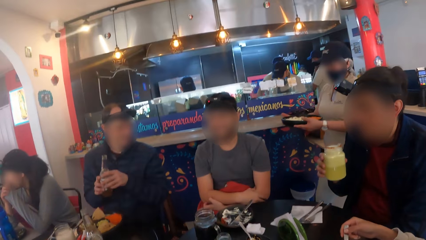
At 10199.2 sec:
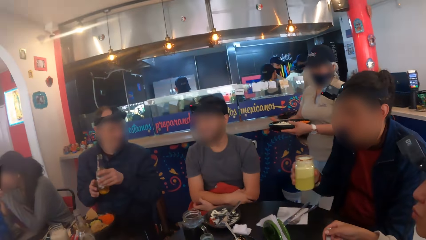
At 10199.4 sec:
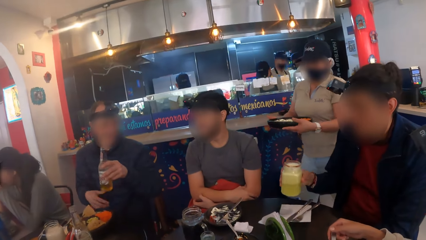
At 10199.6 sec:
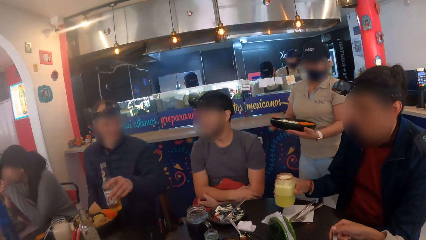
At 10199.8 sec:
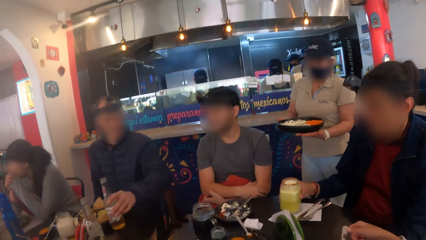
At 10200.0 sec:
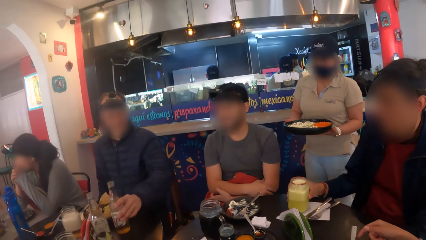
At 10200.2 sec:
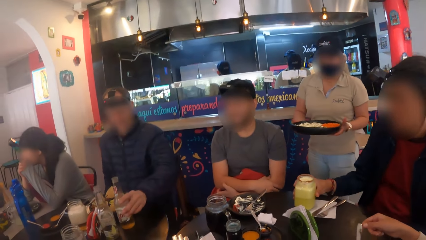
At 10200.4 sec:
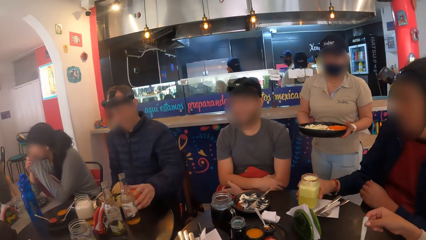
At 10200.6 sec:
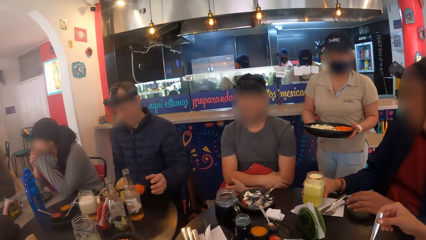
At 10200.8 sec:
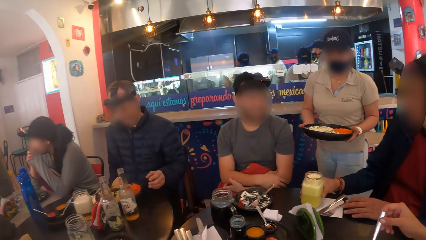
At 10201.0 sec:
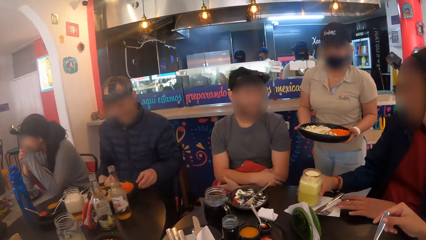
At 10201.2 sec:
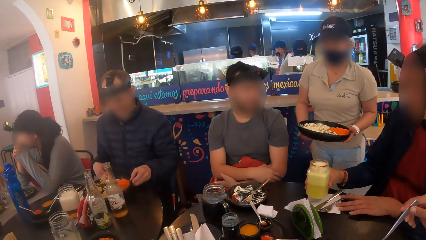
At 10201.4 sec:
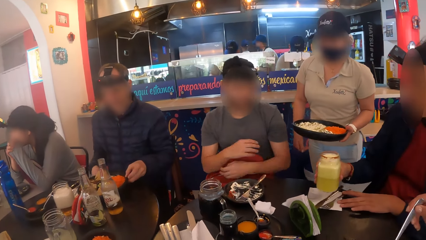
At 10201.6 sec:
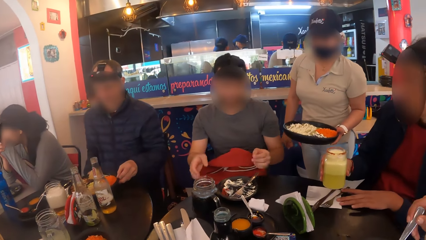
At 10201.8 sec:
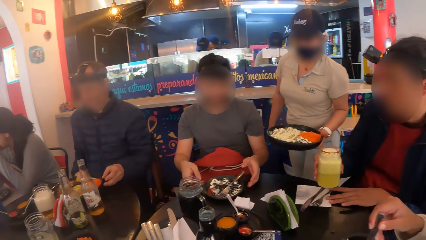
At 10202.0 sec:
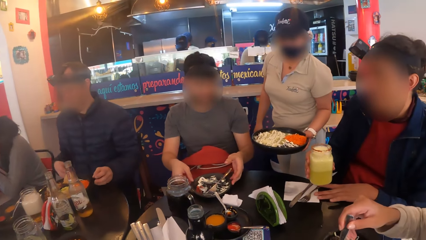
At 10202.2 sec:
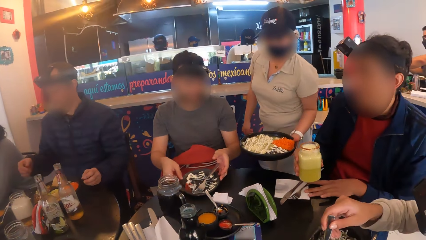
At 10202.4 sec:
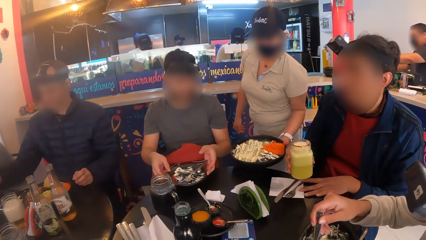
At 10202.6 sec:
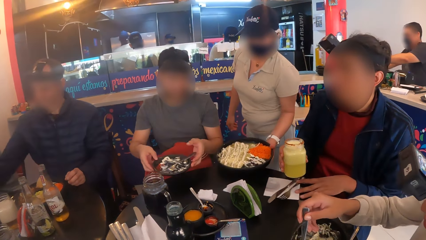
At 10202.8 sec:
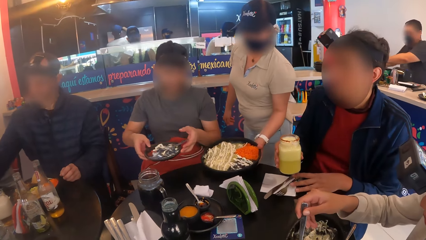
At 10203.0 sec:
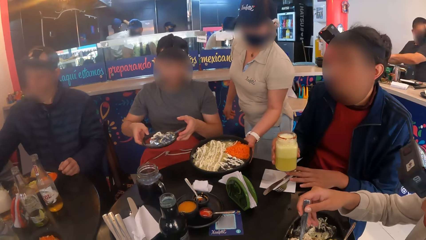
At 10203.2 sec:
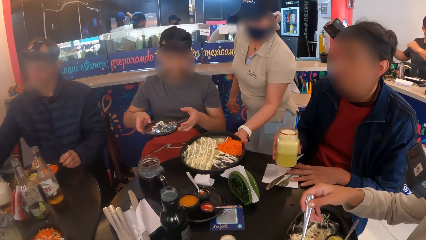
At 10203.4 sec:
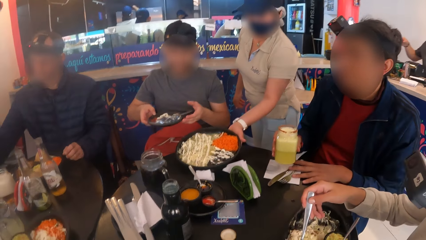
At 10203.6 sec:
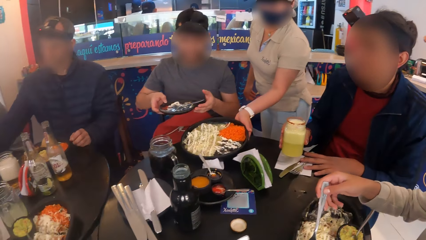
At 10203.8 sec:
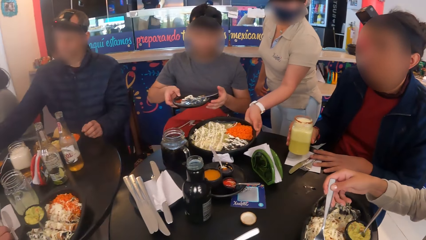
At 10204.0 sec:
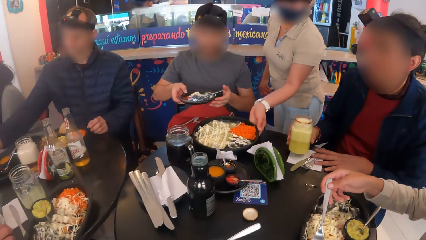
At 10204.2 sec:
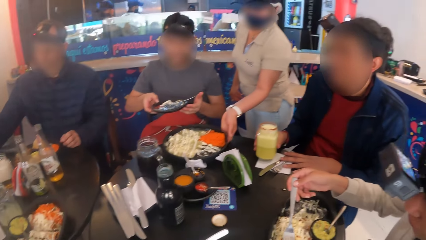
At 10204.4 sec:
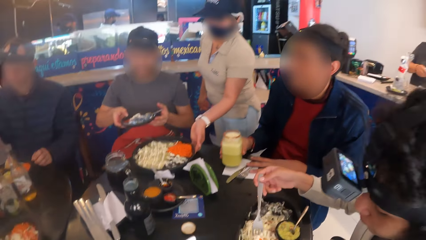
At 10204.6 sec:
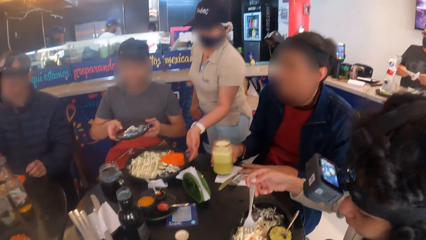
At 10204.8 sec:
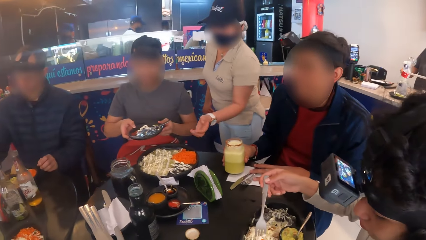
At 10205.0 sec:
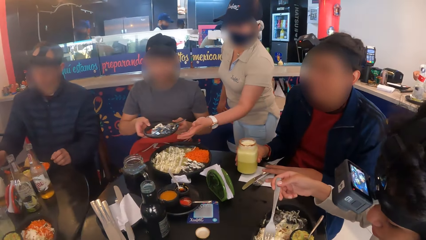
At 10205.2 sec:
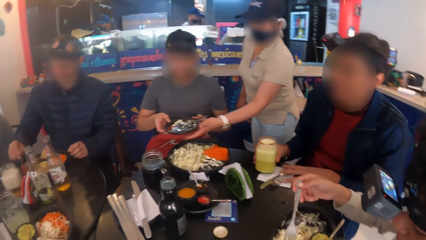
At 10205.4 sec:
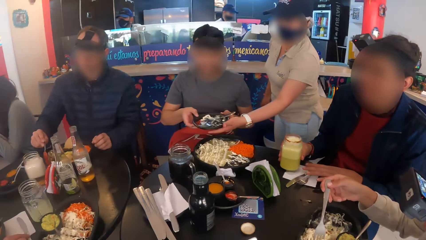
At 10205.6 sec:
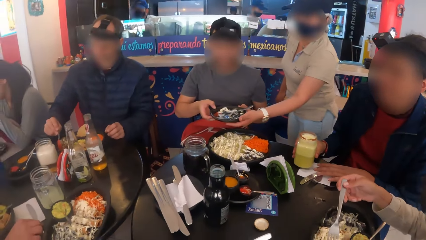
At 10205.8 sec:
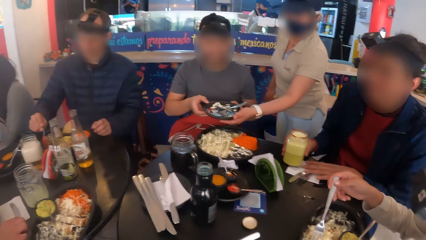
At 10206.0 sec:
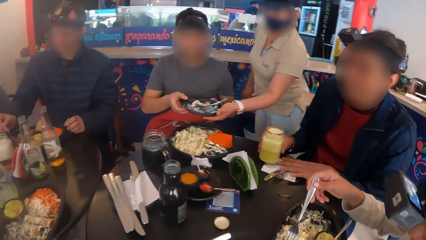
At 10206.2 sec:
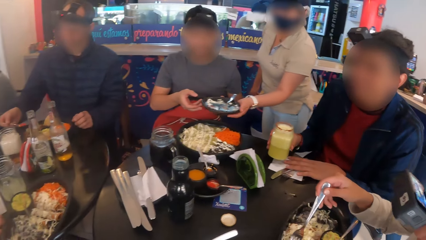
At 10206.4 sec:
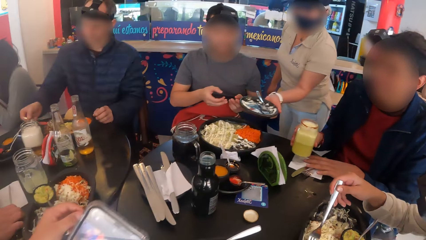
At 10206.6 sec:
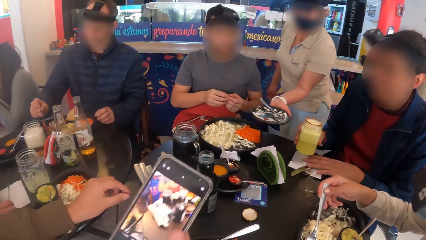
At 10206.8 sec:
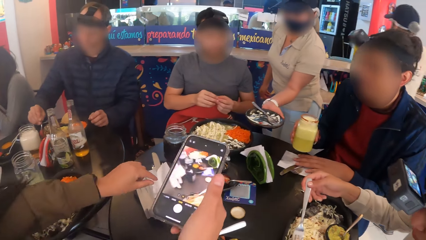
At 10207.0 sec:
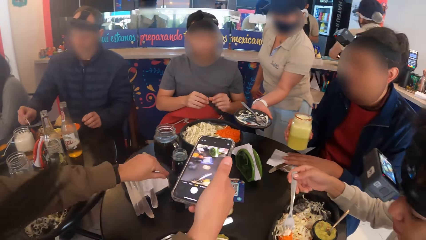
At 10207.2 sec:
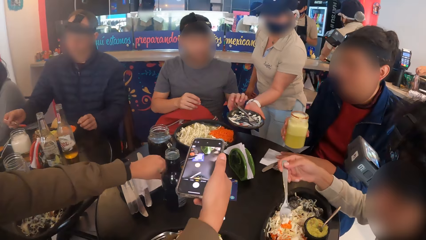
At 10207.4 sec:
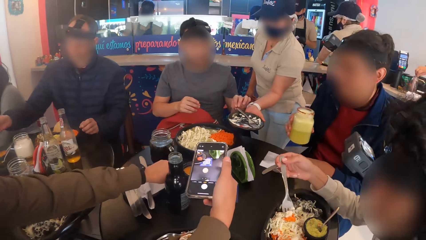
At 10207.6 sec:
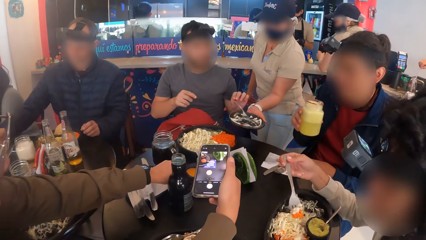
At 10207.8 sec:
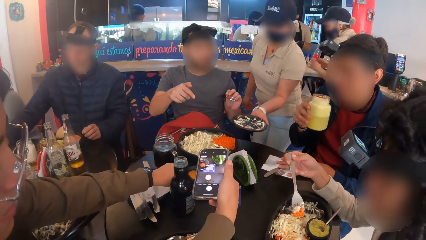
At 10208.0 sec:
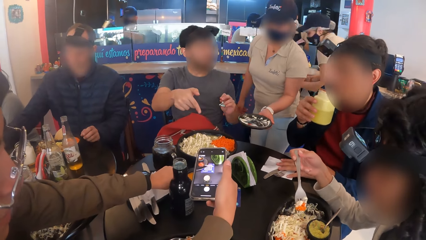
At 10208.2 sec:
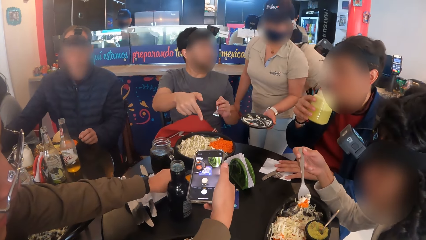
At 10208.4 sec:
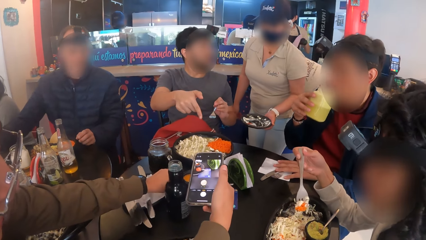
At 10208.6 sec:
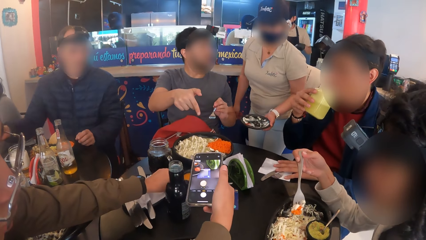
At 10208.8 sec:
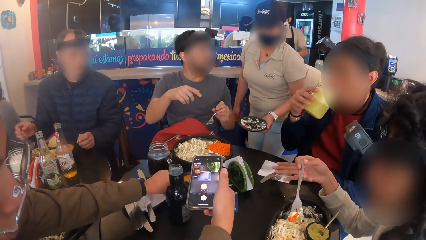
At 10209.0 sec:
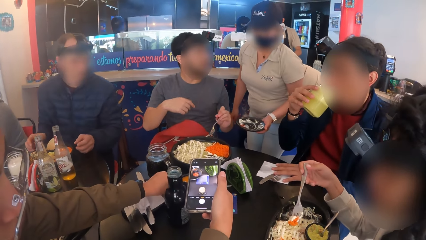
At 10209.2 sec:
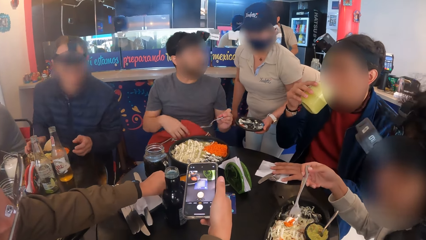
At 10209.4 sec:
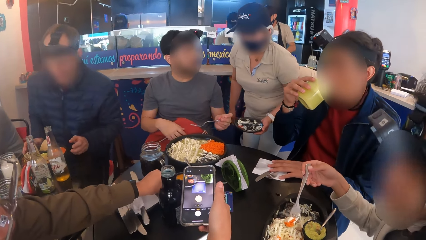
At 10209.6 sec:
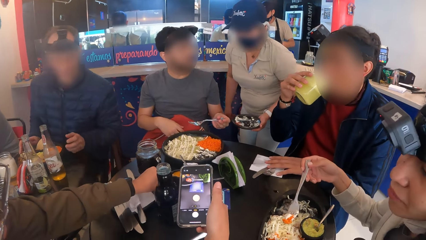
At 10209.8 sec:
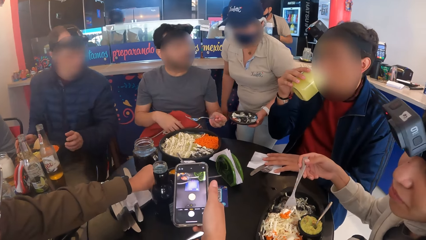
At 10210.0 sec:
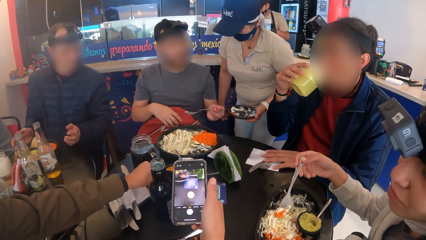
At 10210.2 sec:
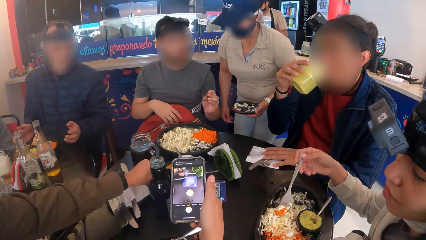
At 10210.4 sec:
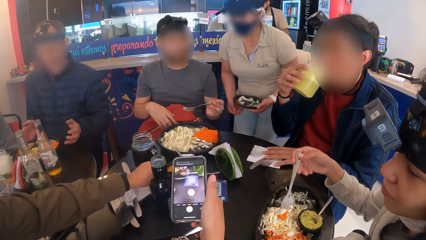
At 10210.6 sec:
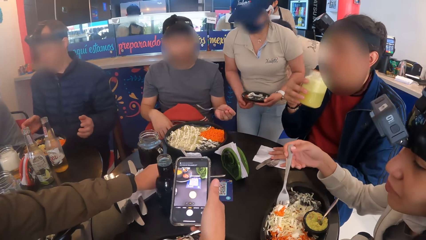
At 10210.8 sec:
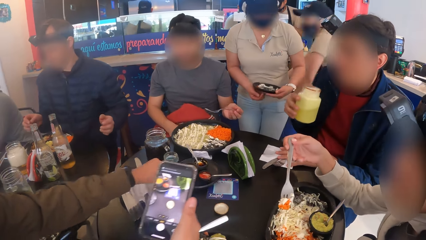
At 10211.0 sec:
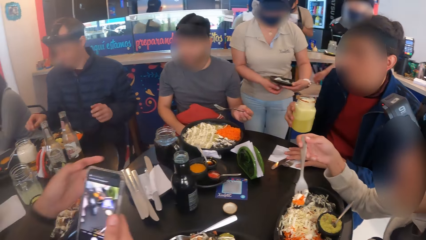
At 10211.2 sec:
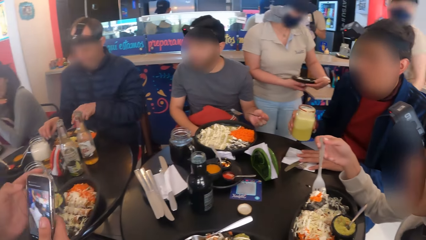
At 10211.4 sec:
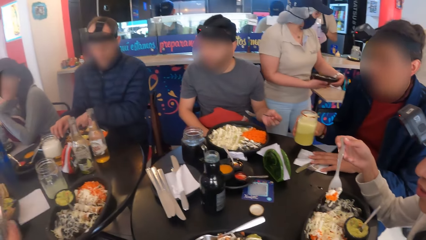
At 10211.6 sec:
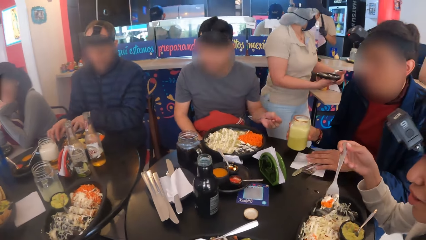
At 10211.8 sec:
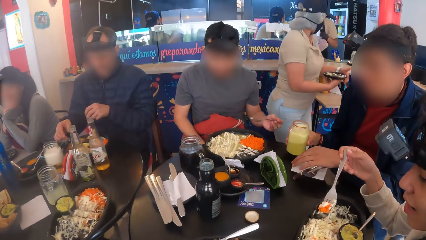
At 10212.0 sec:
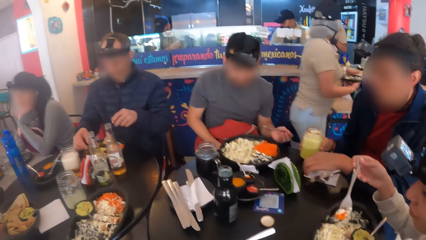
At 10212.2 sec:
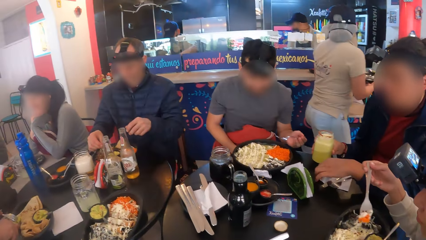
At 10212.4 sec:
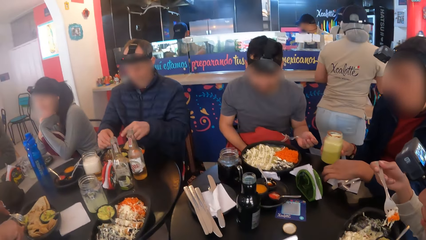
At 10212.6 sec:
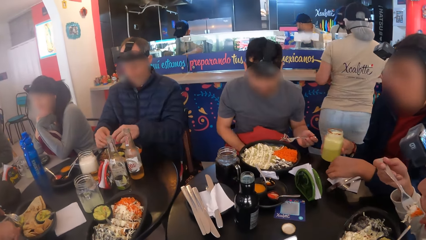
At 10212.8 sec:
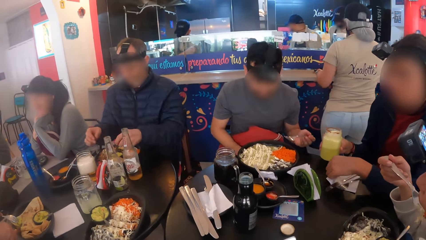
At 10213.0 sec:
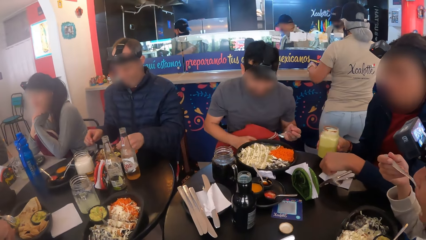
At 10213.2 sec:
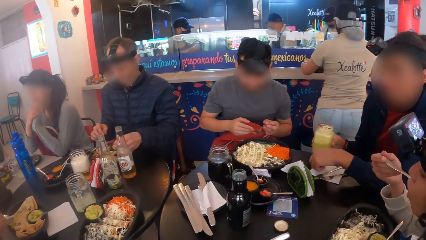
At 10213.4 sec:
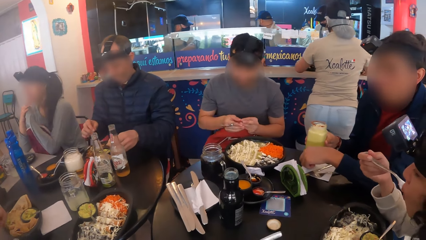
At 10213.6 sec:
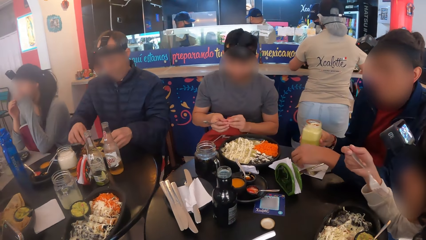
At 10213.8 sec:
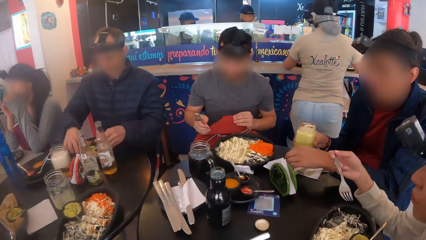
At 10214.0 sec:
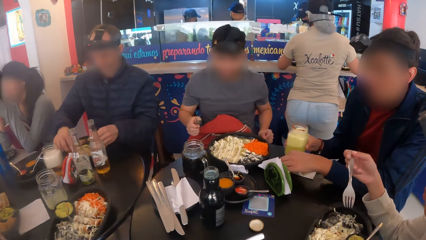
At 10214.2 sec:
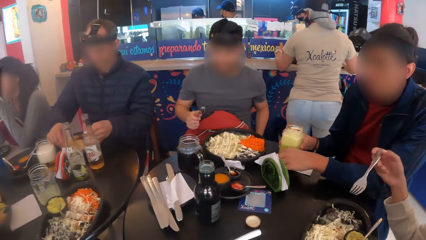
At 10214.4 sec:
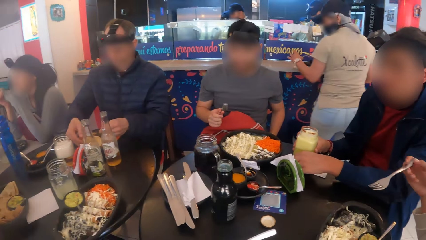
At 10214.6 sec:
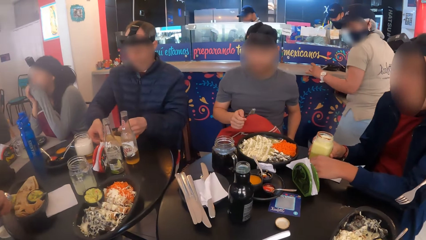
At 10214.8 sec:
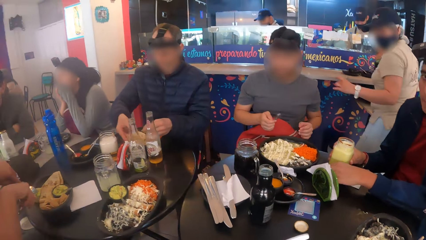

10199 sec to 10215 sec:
The man places the jar of juice in his right hand on the table. Another man places the bottle of juice in his right hand on the table. The first man places the jar of juice in his right hand on the table and adjusts a serviette of cutlery in front of him on the table with his left hand. A third man carries an empty plate from the table with both hands. The waitress places the plate of food in her left hand on the table in front of the third man. The first man places the jar of juice in his right hand on the table. The woman holds the fork with her right hand. The waitress takes the empty plate from the third man's hands with her left hand. The first man carries the jar of juice in front of him on the table with his right hand. Another woman holds the phone in her right hand over the table. The third man picks up a fork from the empty plate with his right hand. The first man drinks from the jar of juice in his right hand and converses with the waitress. The third man gesticulates with his right hand. The waitress holds the empty plate with both hands. The first man adjusts the serviette in front of him on the table with his left hand. The first woman puts the fork of salad in her mouth with her right hand. The first man places the jar of juice in his right hand on the table. The third man passes the fork from his left hand to his right hand.
